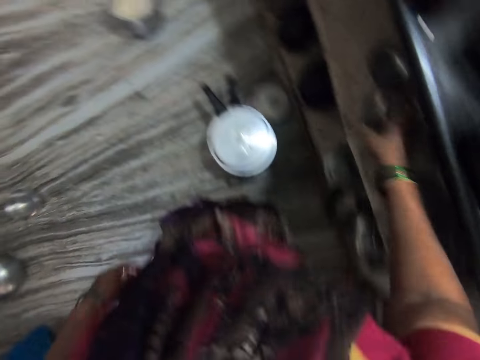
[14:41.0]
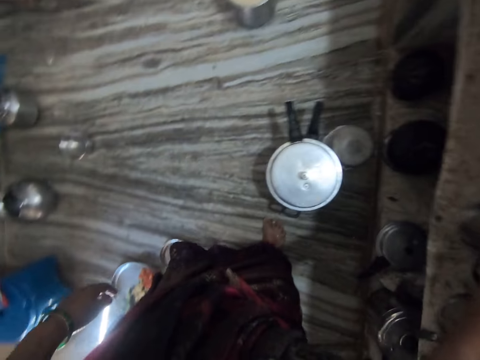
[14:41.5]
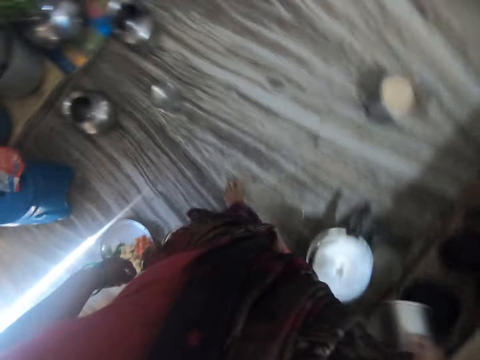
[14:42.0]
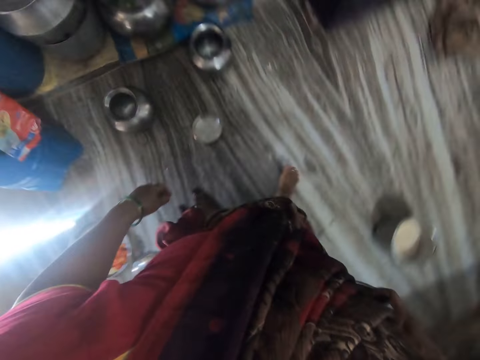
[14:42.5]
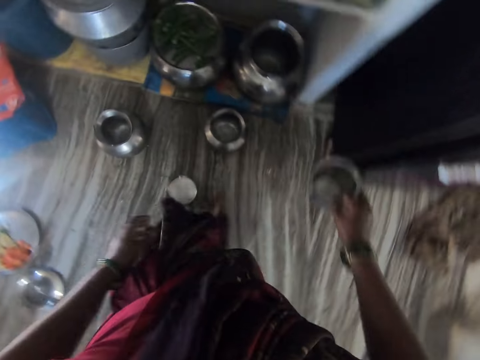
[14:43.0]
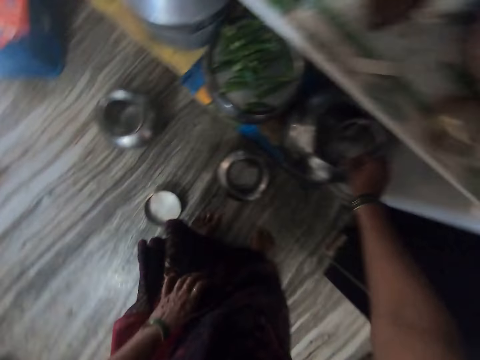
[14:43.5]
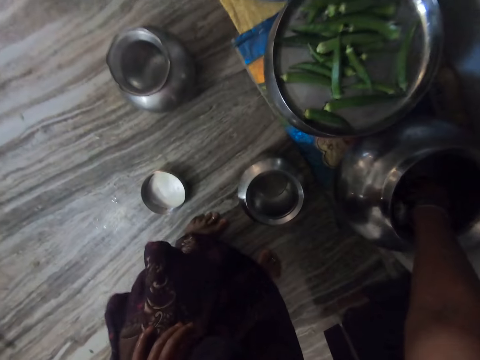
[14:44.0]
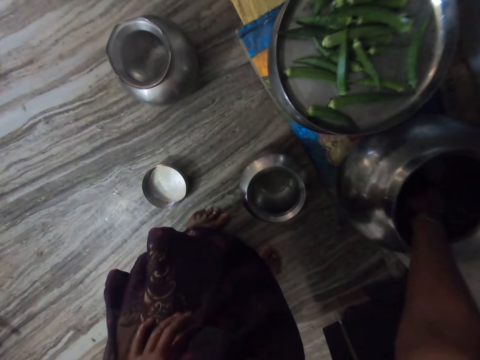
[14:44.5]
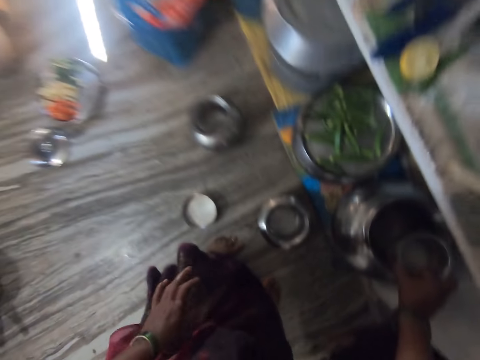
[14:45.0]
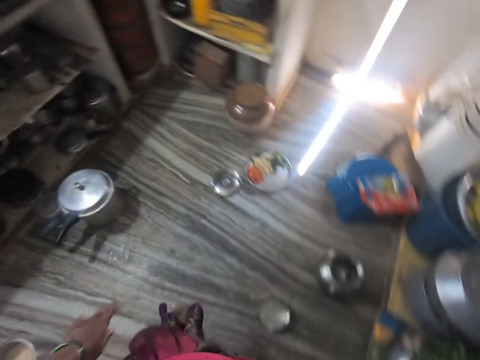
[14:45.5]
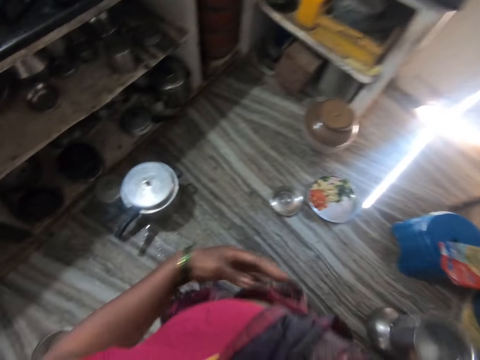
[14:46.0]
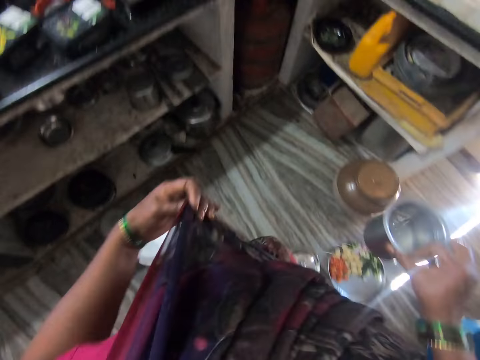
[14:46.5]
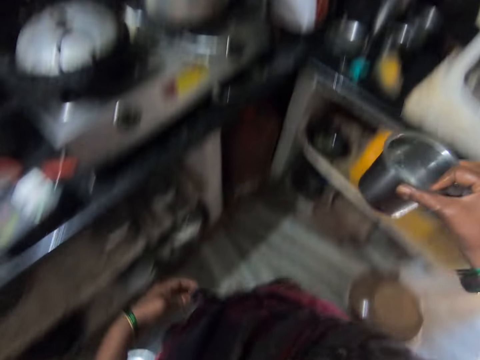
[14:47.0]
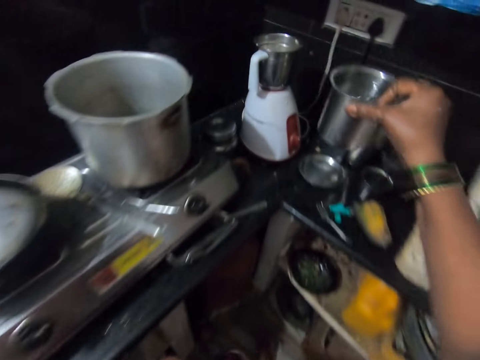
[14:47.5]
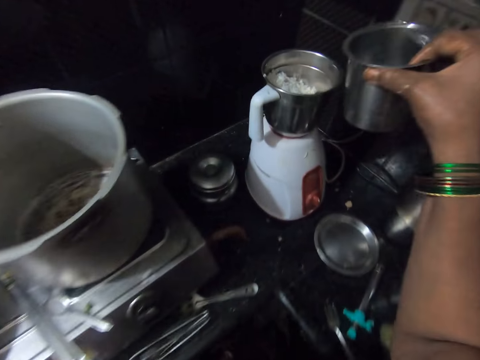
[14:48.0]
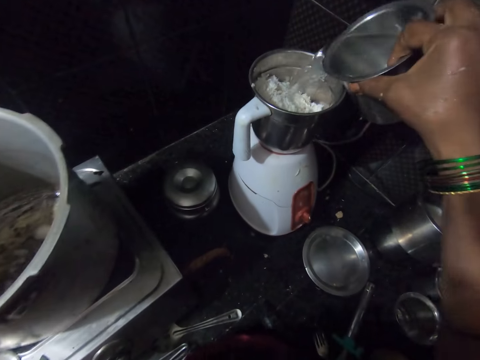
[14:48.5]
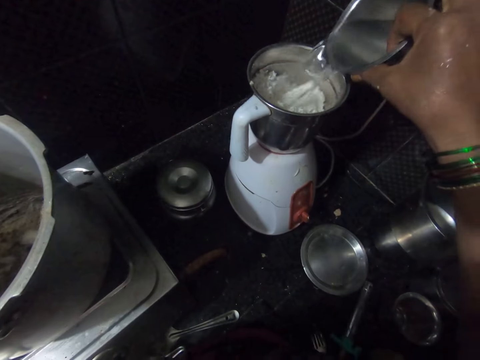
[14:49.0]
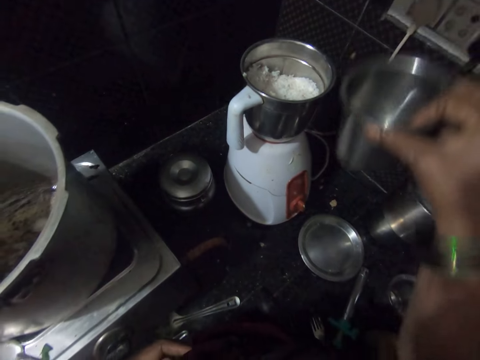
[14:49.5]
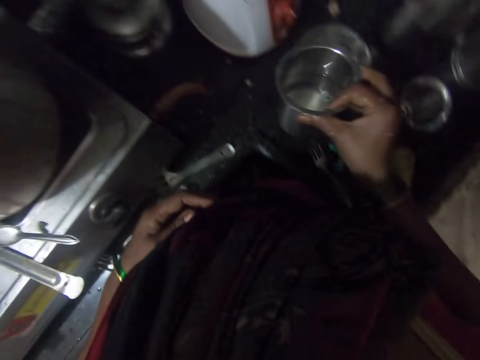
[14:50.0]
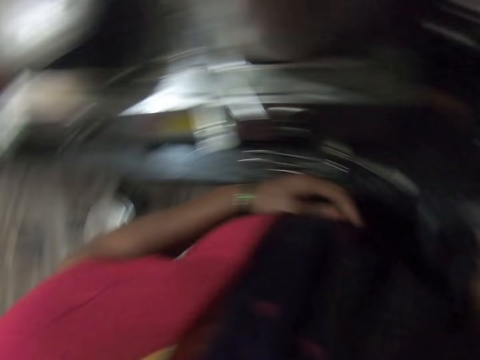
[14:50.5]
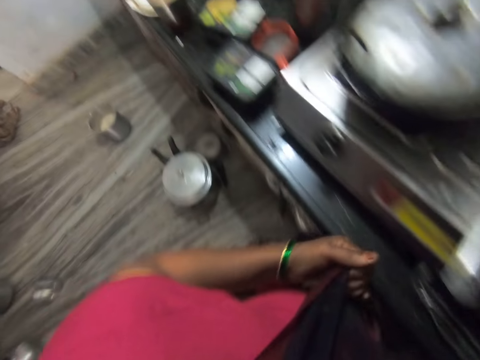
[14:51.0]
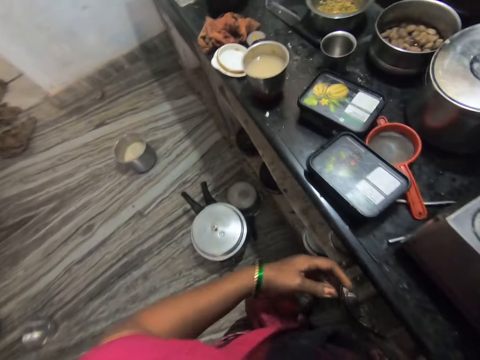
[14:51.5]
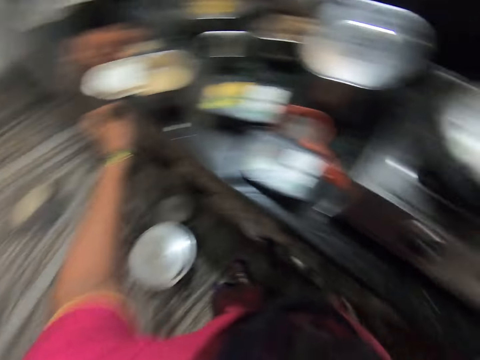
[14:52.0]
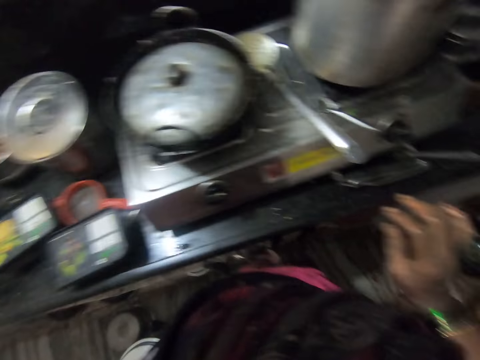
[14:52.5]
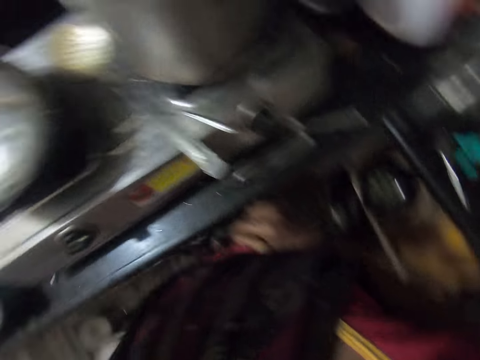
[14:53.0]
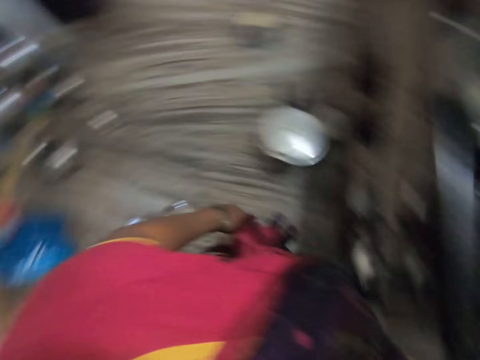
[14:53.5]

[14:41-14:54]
The camera wearer takes a tumbler. She fetches water with the tumbler. She turns around. She touches her cloth. She pours the water into the blender. She drops the cup on the table. She stretches her hand.

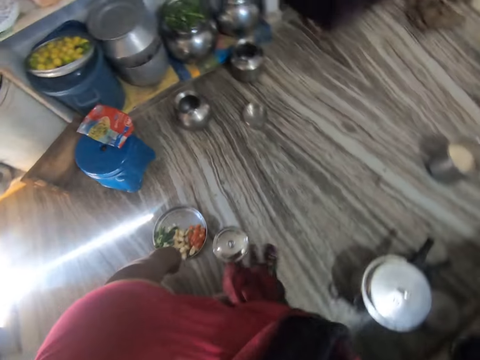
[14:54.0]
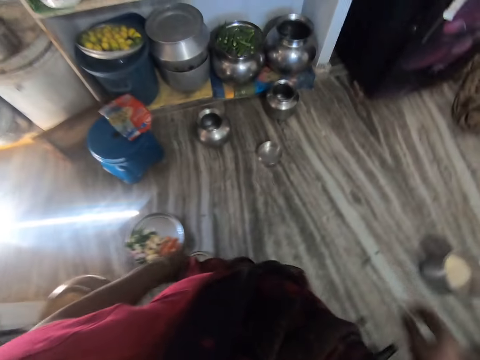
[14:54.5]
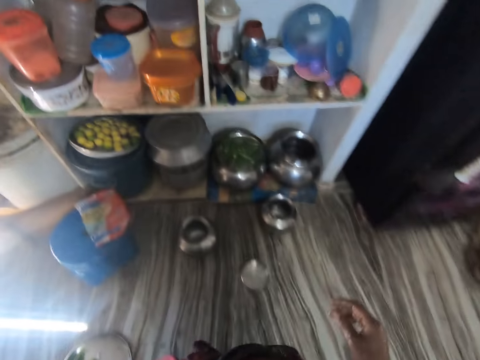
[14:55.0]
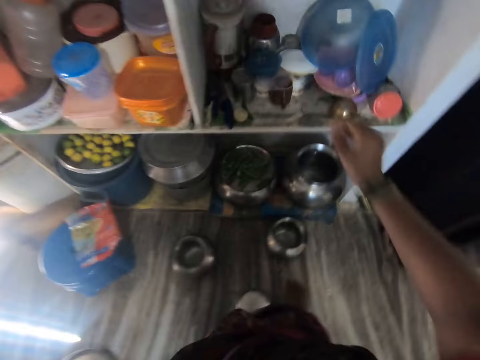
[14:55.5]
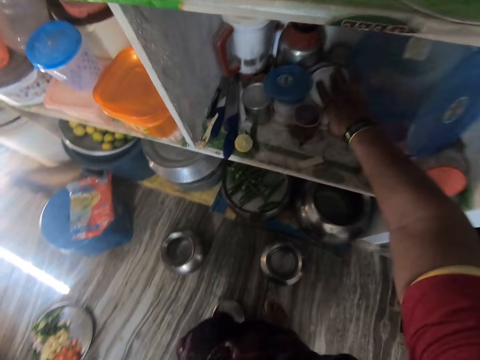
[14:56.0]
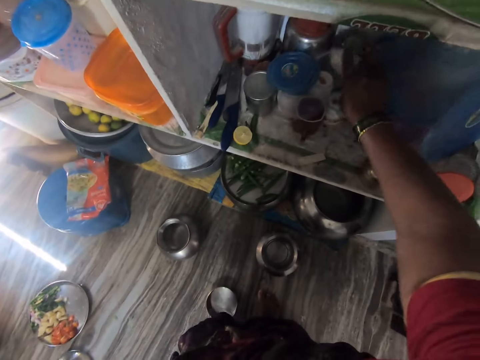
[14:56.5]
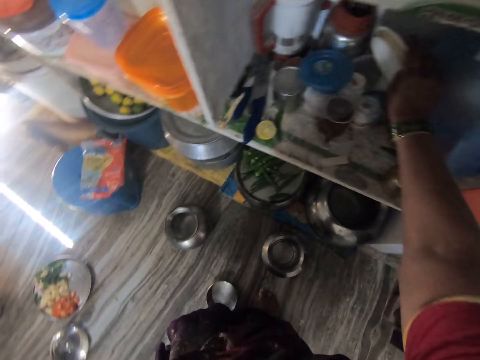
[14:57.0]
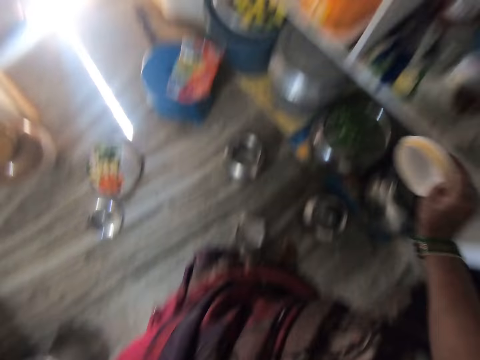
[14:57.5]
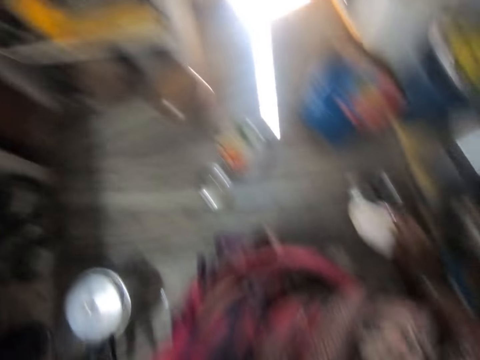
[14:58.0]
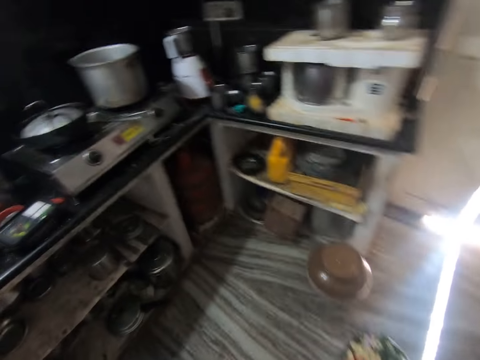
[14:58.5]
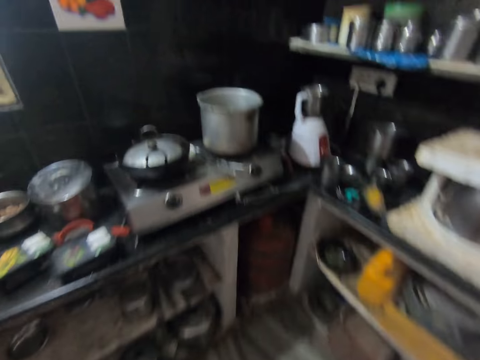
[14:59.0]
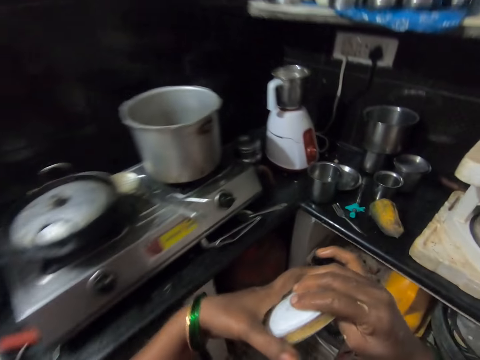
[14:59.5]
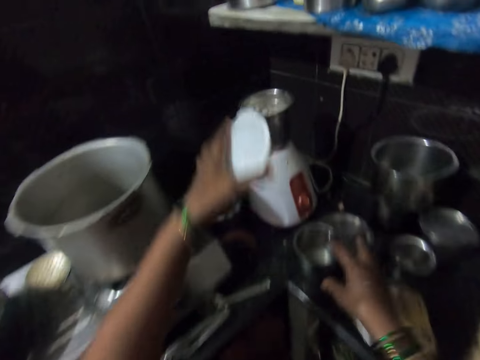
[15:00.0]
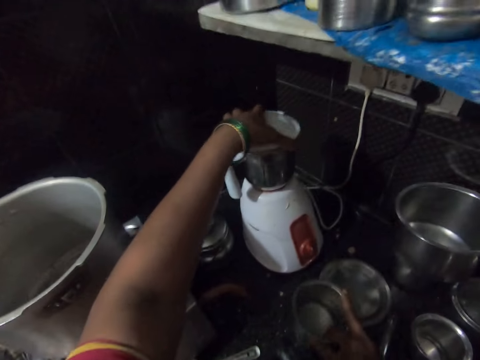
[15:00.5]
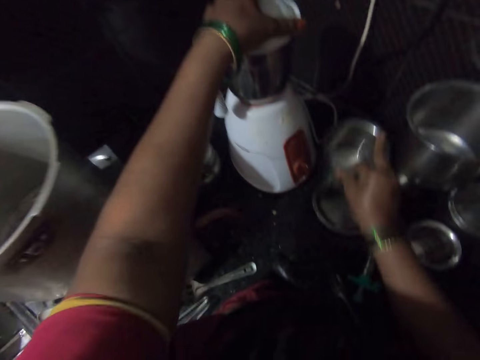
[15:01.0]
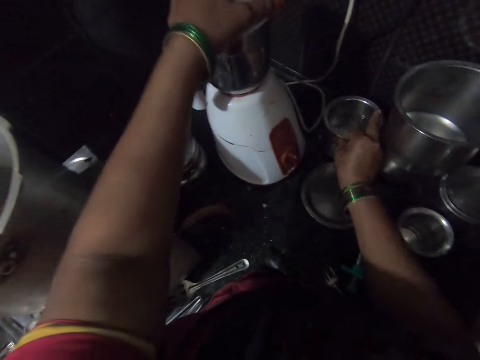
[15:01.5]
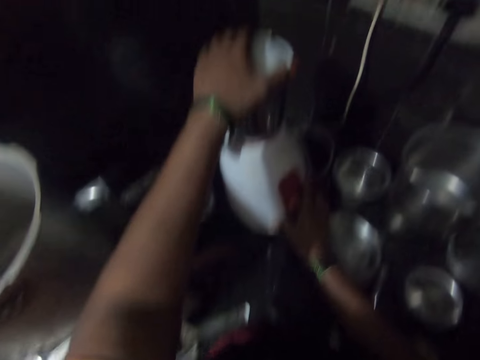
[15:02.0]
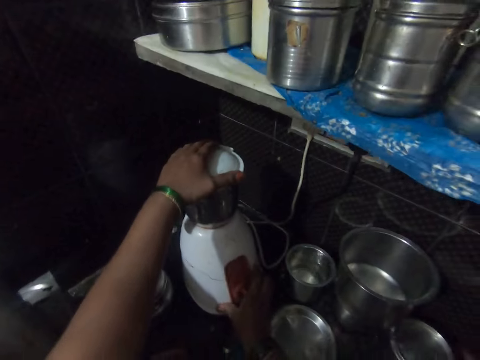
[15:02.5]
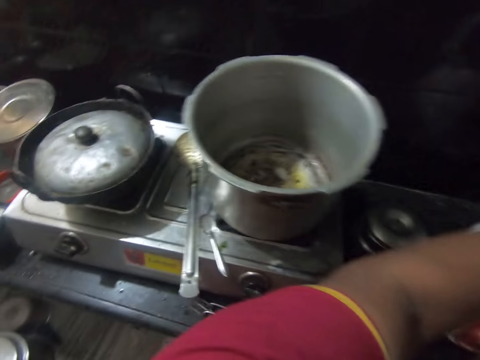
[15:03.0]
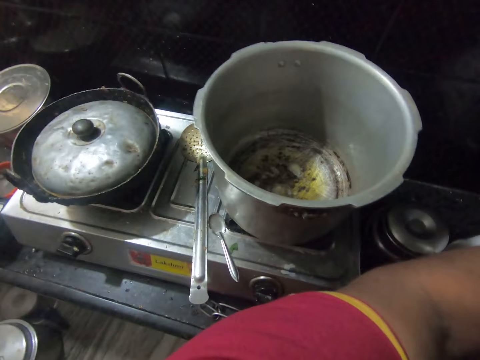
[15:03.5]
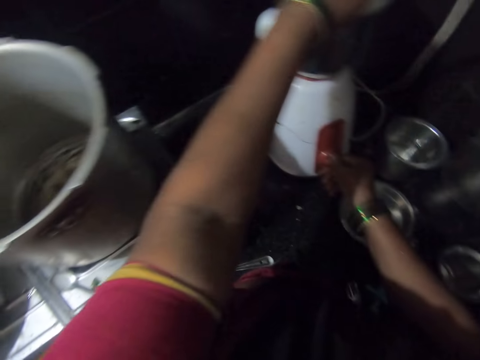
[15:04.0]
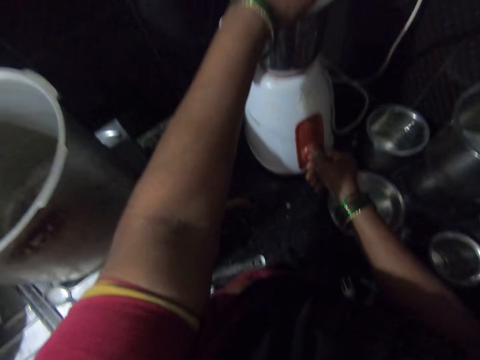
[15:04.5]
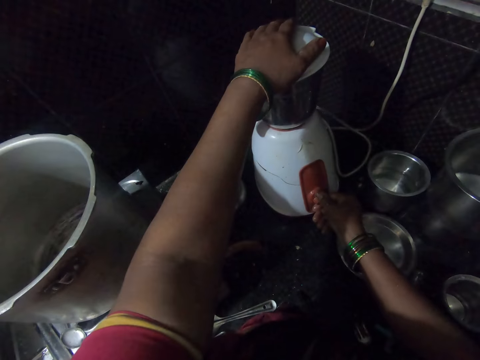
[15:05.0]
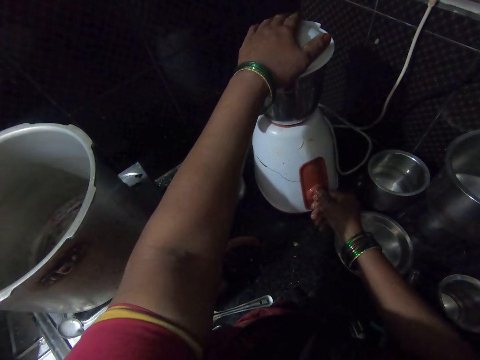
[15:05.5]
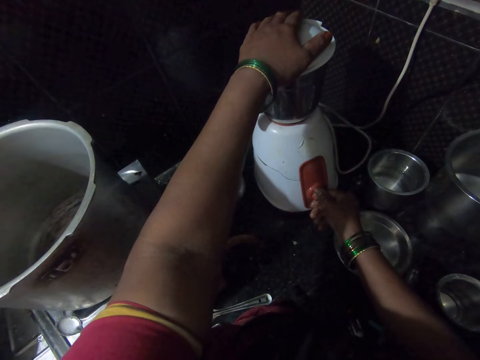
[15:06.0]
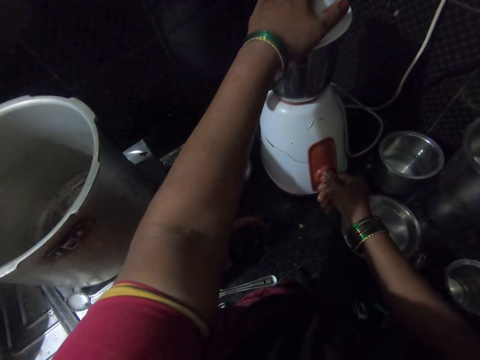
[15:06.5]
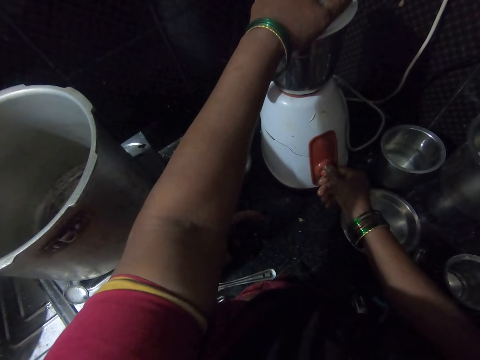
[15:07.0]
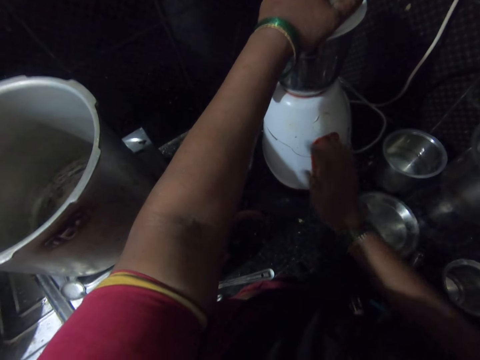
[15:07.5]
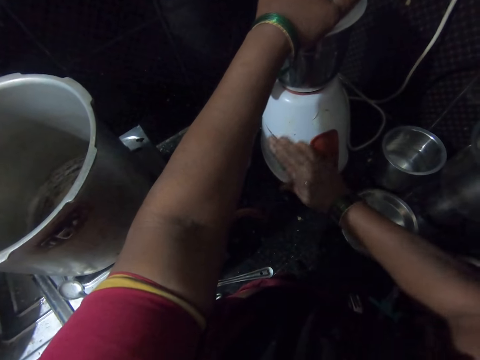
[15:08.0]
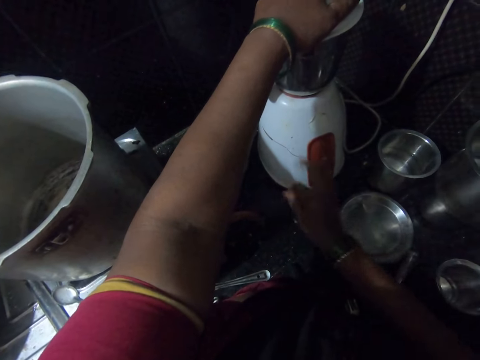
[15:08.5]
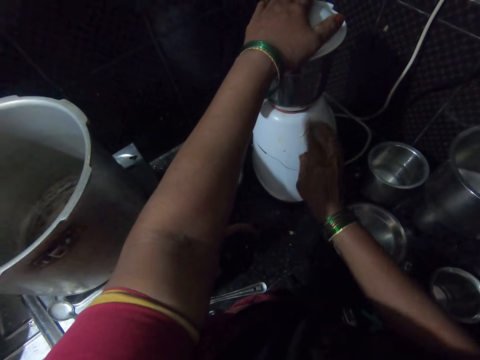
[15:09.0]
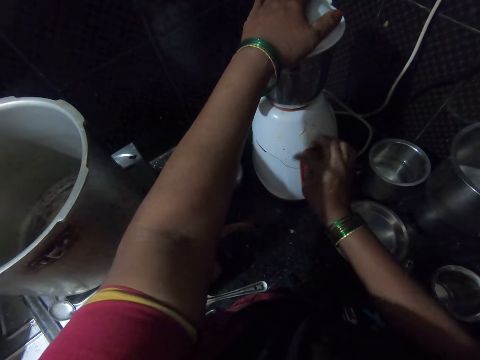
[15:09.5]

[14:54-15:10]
The camera wearer turns around. They take a blender lid. They turn around. They pick the tumbler. They cover the blender. They put down the tumbler. They turn on the blender. They touch the blender. They wipe the blender.
